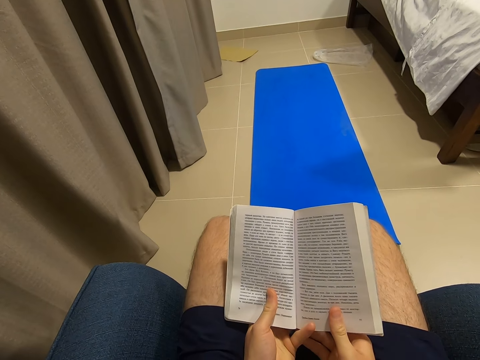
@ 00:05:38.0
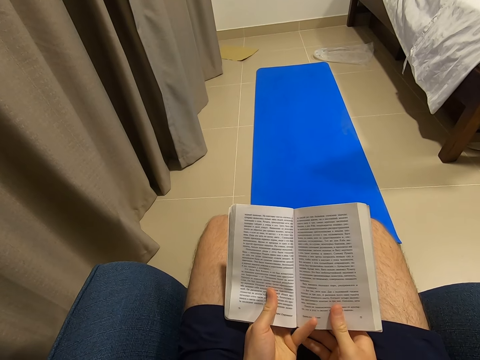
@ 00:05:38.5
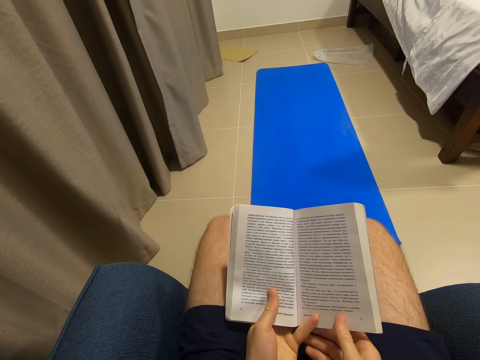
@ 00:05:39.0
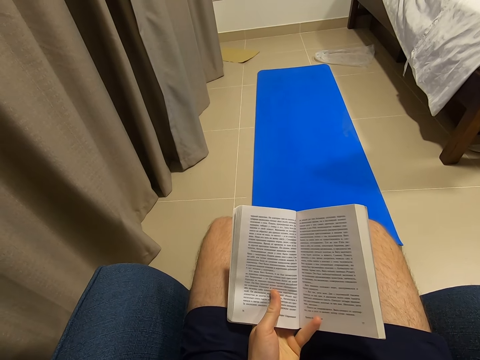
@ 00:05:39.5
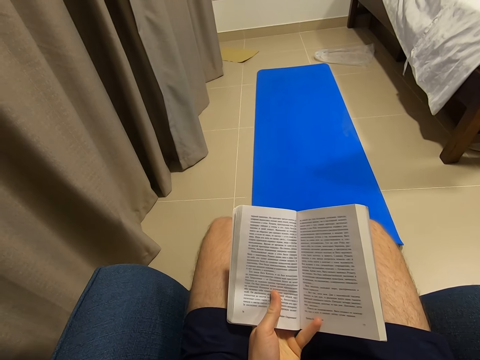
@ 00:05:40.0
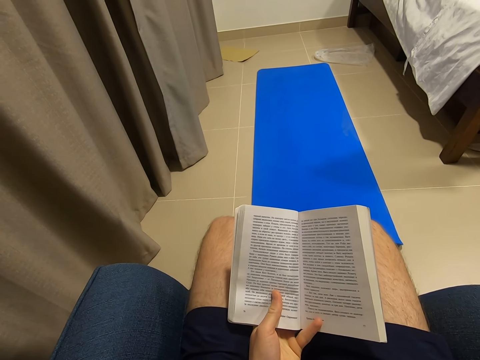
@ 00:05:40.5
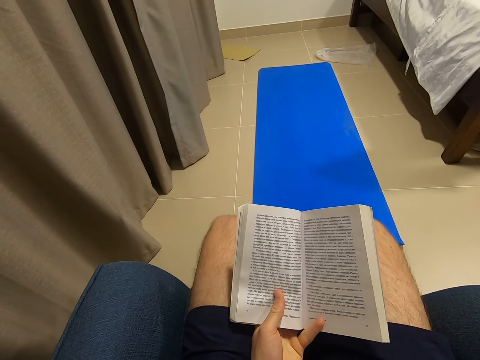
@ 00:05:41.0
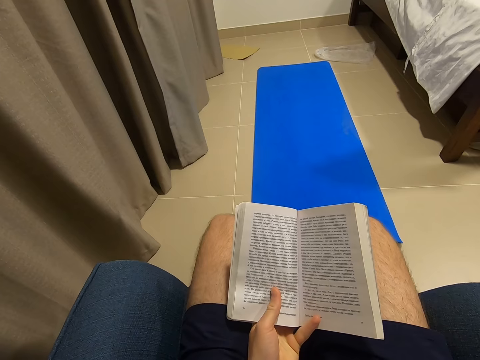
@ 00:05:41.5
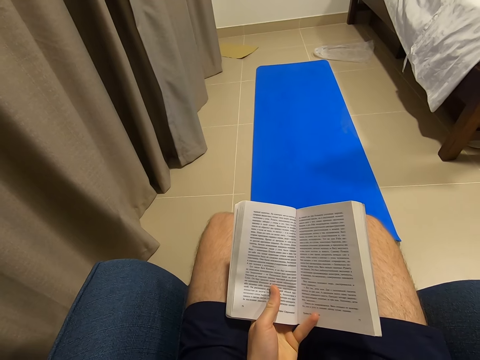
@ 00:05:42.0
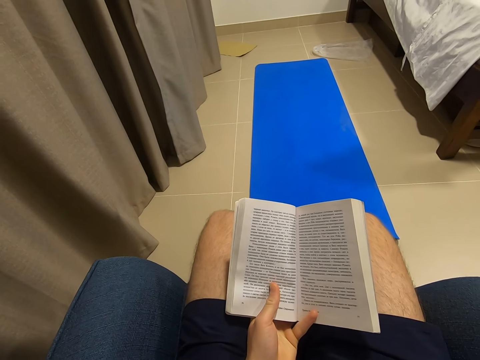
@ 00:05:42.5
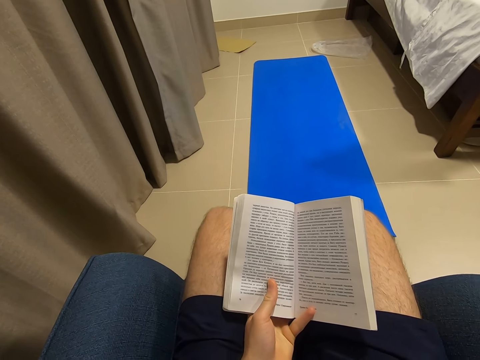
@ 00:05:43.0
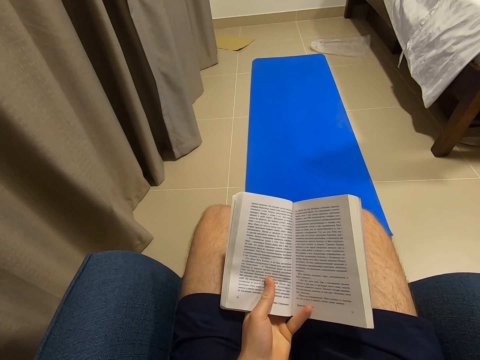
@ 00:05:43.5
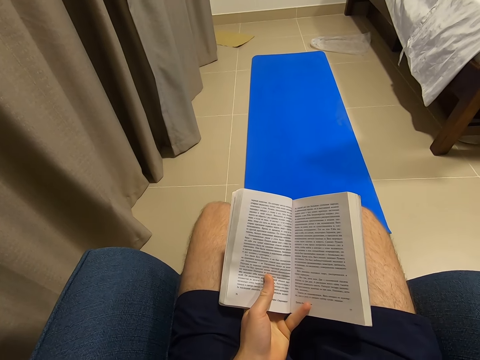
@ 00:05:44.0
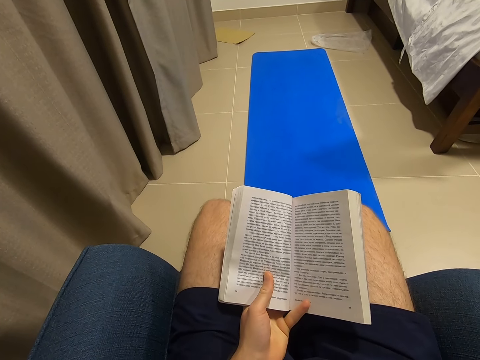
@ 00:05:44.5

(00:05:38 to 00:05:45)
The camera wearer removes his right hand from the book. He moves his fingers and reads the book.

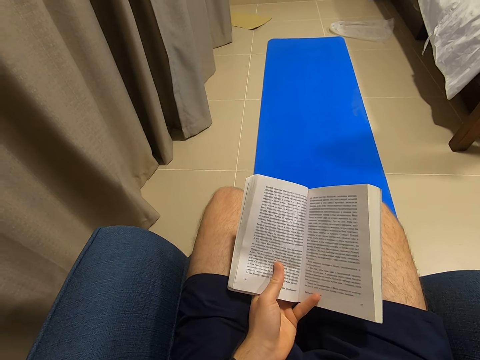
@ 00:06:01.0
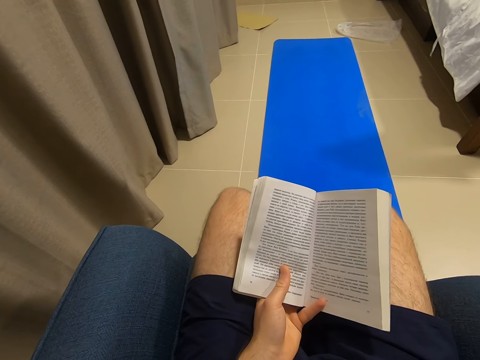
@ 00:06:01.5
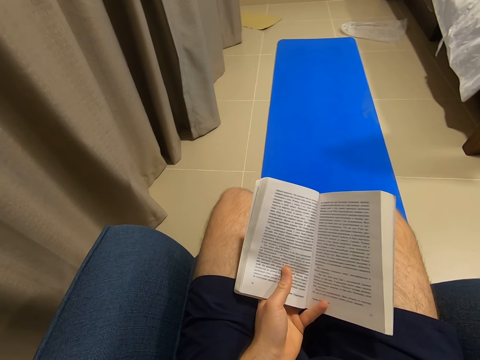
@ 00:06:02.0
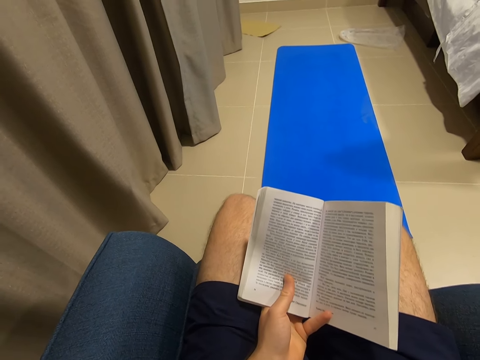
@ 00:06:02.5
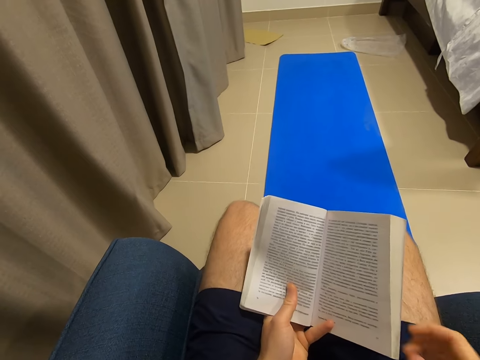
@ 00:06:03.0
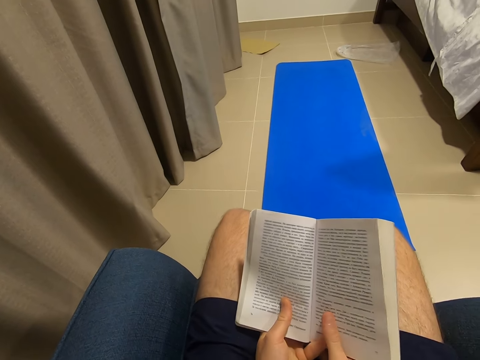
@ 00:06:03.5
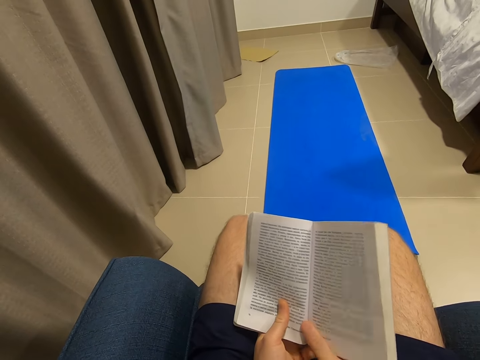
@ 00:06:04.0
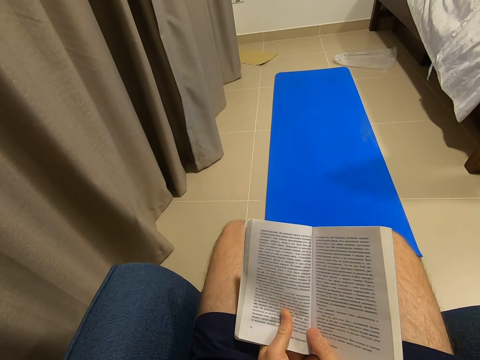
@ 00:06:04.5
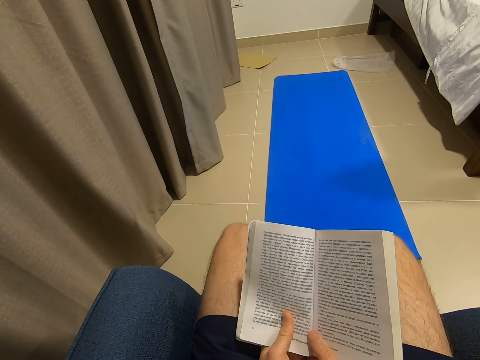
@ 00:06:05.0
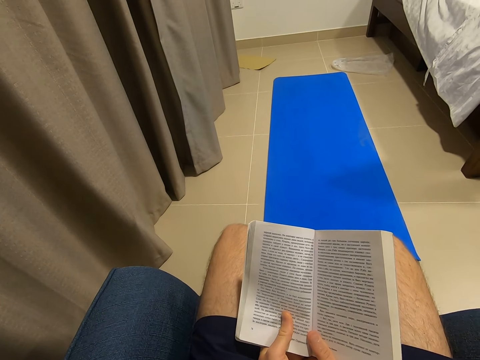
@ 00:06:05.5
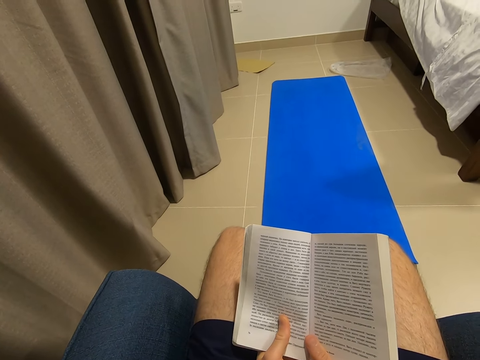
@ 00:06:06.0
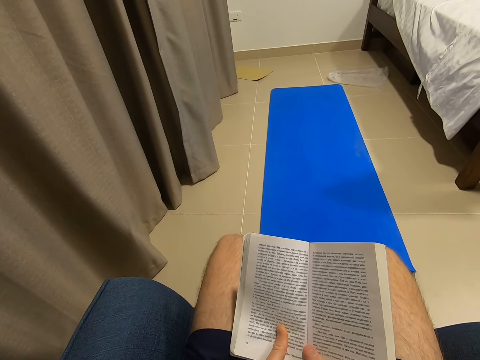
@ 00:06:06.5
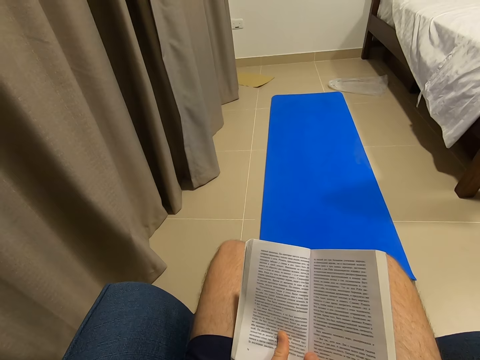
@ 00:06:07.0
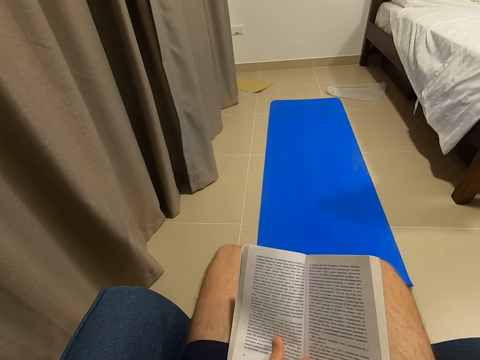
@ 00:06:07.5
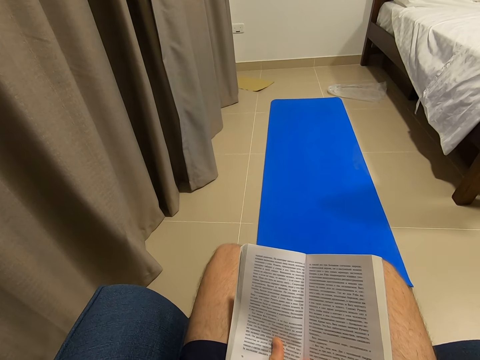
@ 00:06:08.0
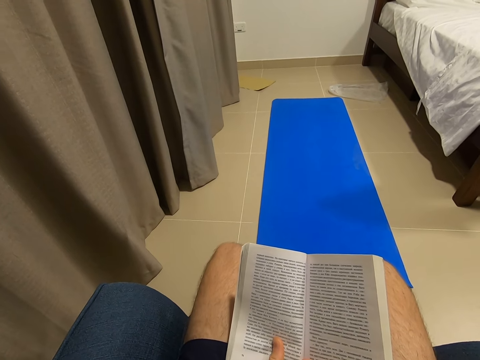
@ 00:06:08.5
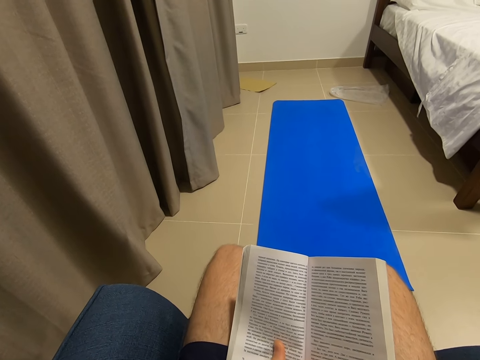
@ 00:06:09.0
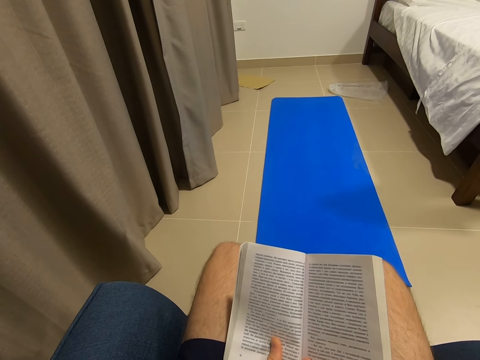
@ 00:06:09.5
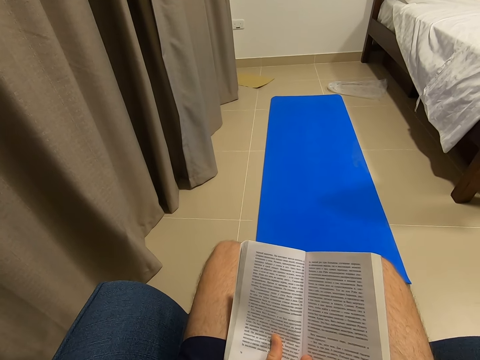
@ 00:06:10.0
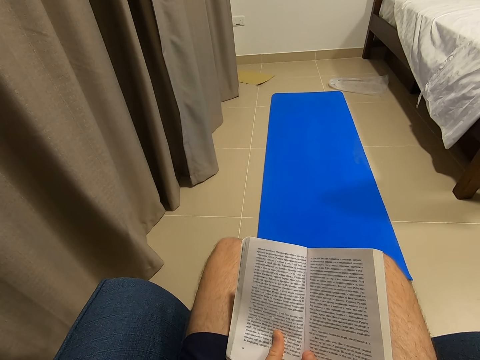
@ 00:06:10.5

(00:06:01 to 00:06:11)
The camera wearer holds the book with his right hand. He holds the book with both hands and reads the book.

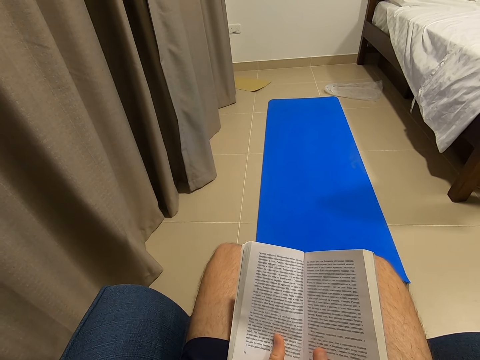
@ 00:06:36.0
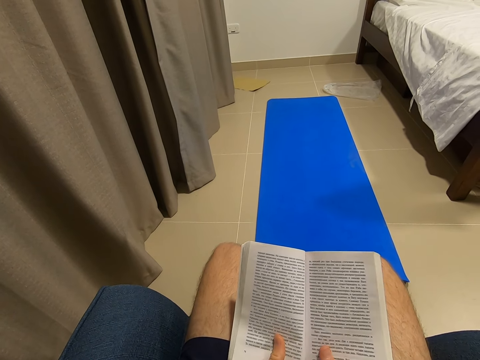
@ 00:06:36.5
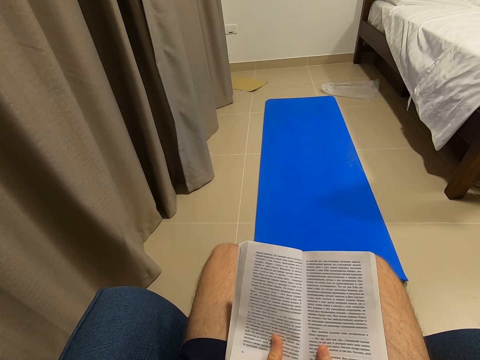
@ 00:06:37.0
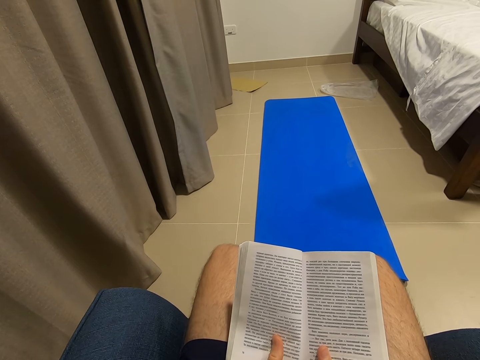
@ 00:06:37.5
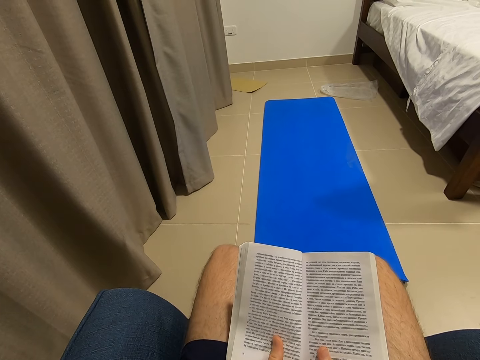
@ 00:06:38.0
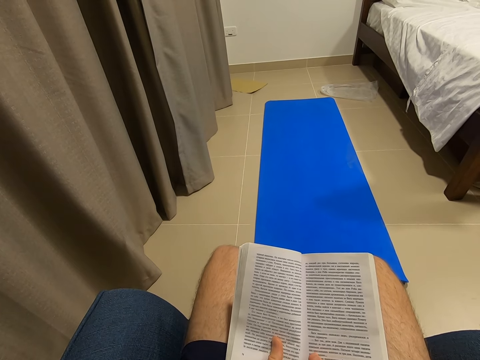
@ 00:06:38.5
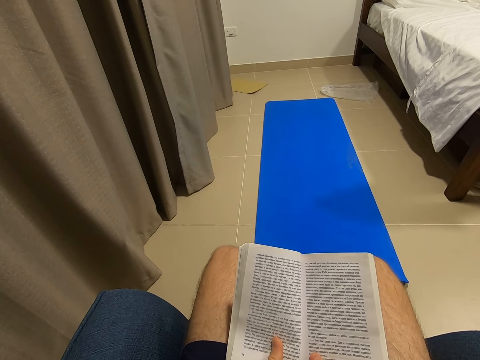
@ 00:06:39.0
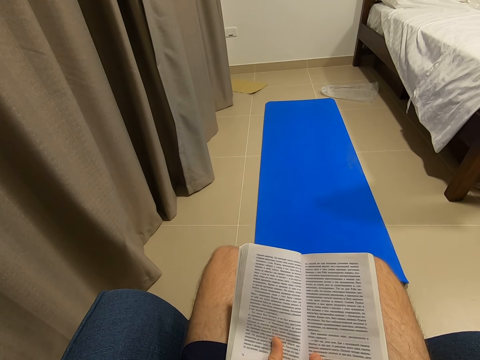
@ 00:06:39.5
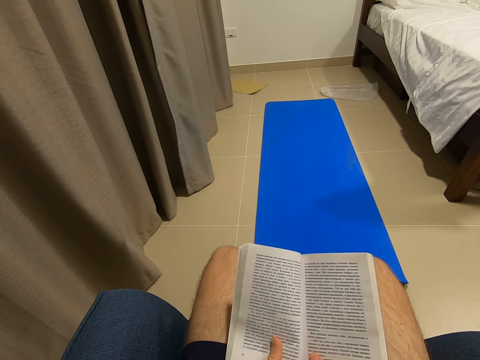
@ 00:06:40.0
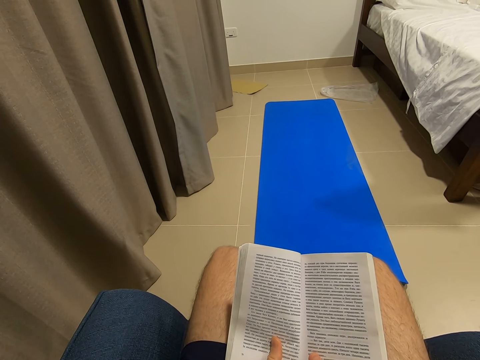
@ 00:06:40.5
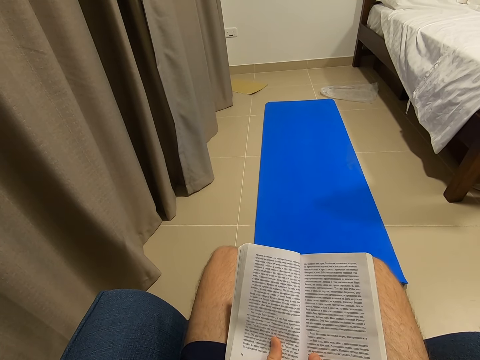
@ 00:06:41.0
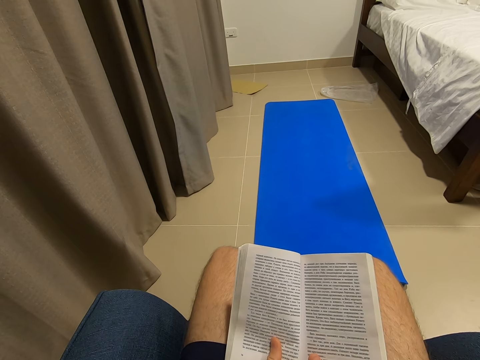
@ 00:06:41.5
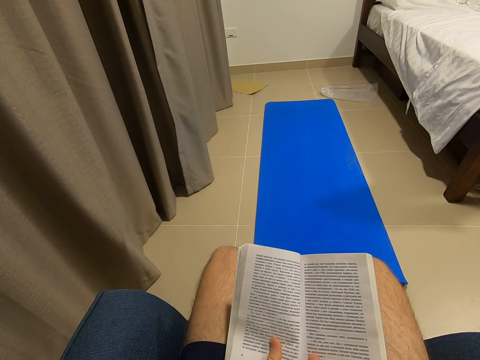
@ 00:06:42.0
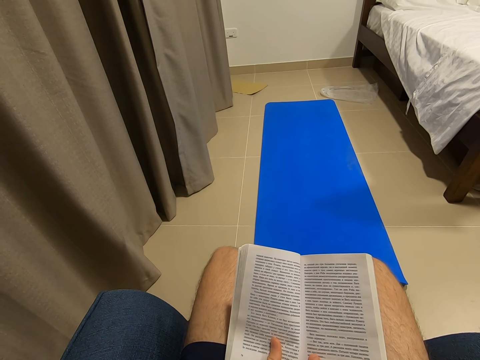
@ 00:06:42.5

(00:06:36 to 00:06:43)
The camera wearer moves his right hand. He reads the book.

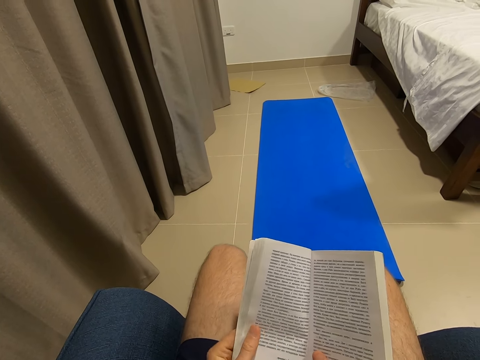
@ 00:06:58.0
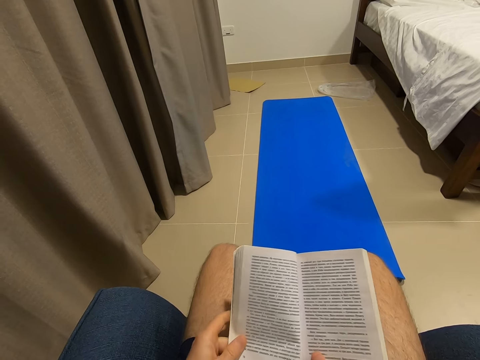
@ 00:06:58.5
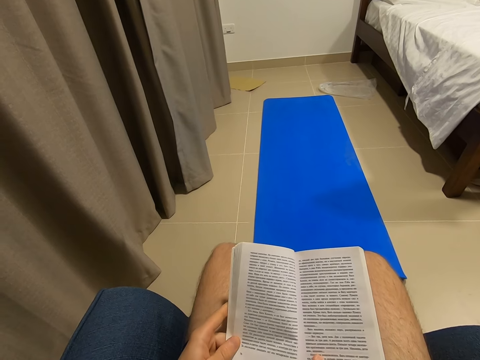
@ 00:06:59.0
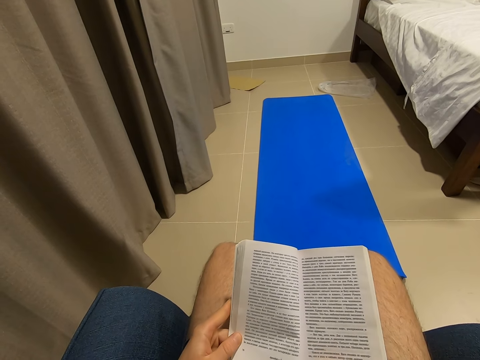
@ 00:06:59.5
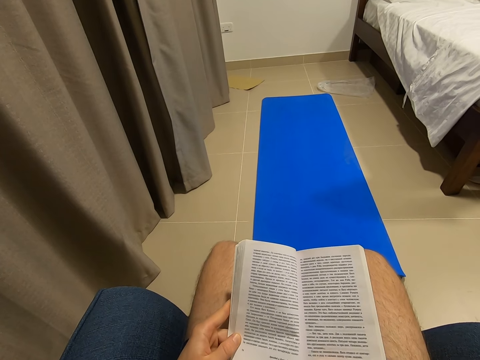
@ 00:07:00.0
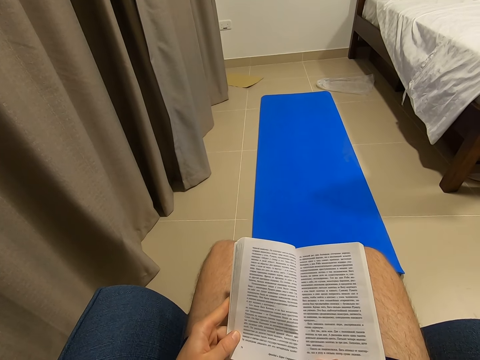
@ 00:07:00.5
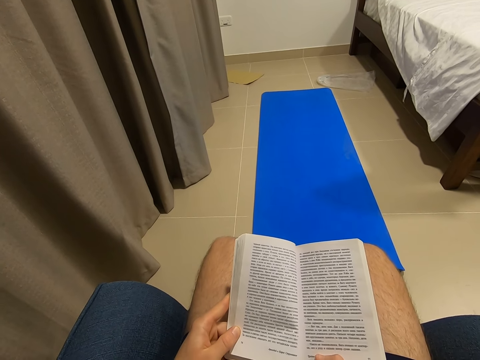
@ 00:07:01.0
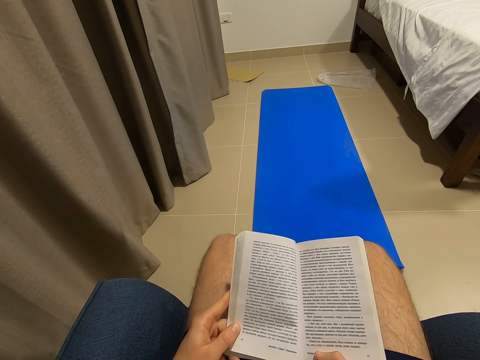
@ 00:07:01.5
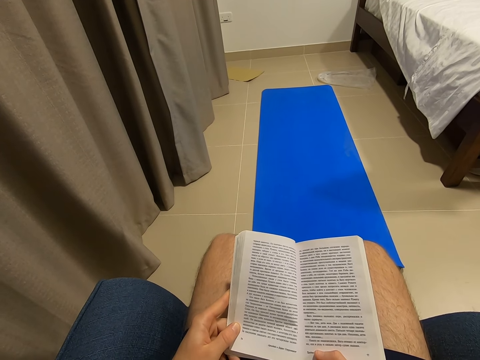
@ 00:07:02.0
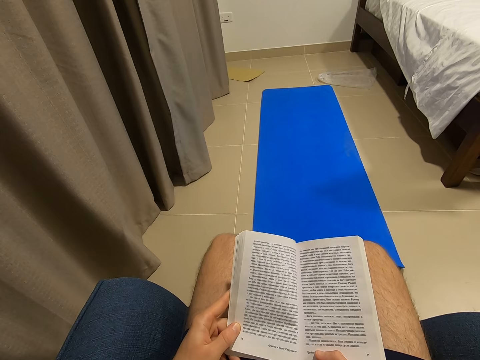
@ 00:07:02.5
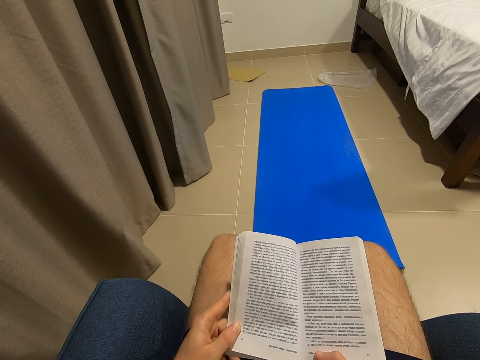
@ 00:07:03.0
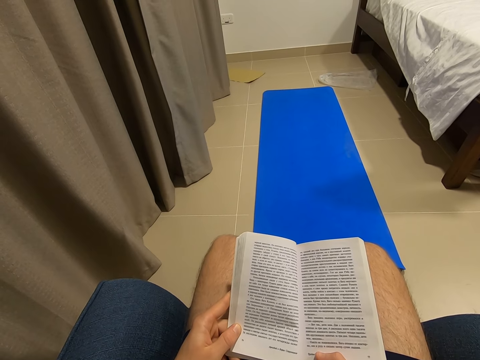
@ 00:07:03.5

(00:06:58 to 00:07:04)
The camera wearer moves his left hand. He reads the book.
